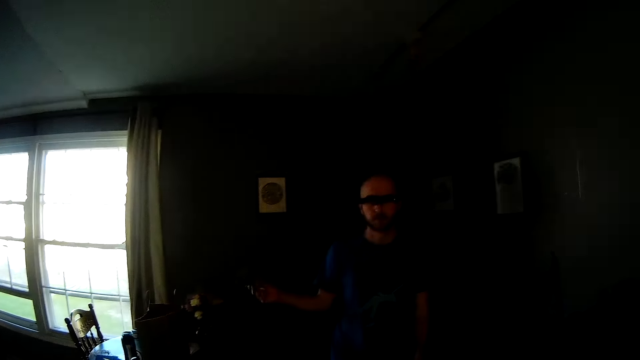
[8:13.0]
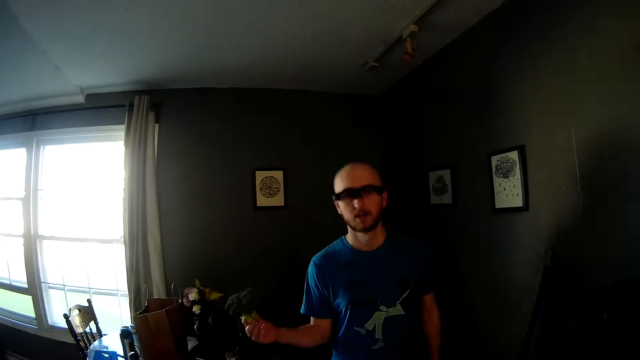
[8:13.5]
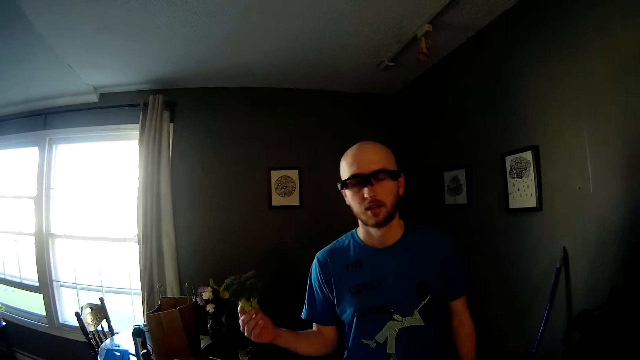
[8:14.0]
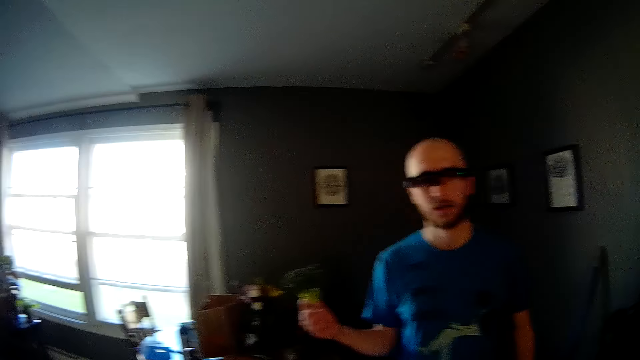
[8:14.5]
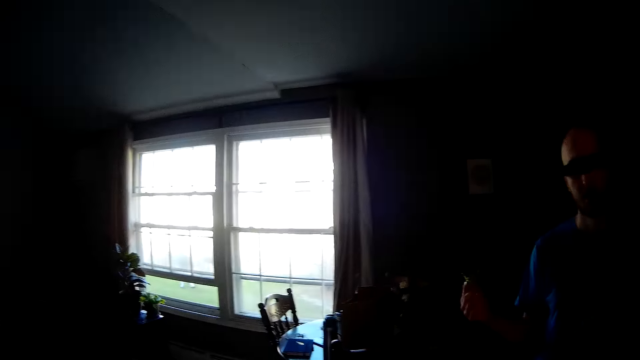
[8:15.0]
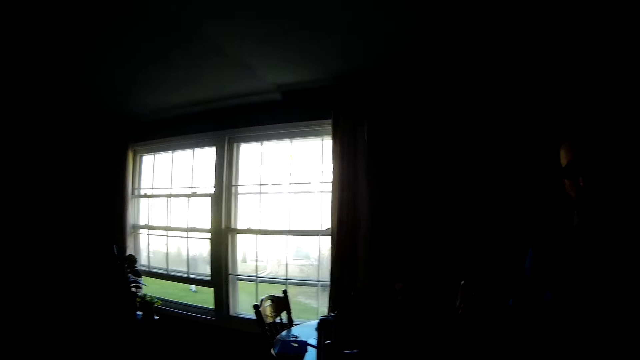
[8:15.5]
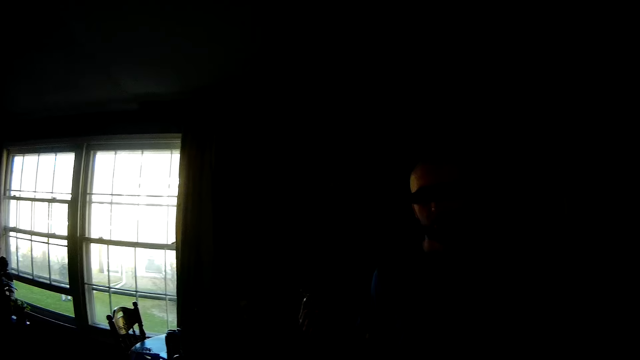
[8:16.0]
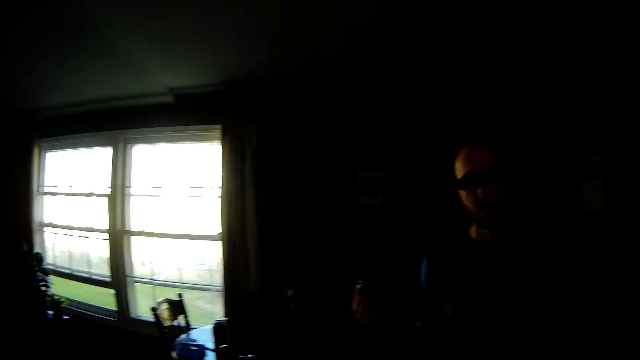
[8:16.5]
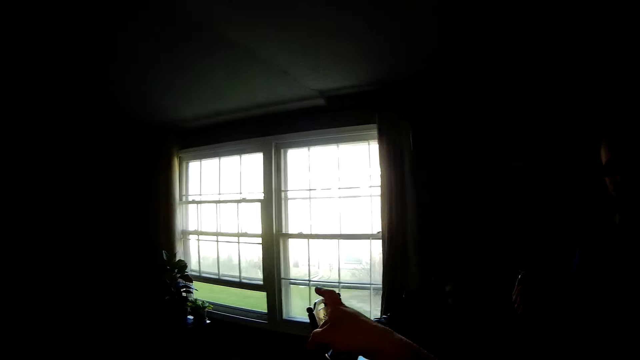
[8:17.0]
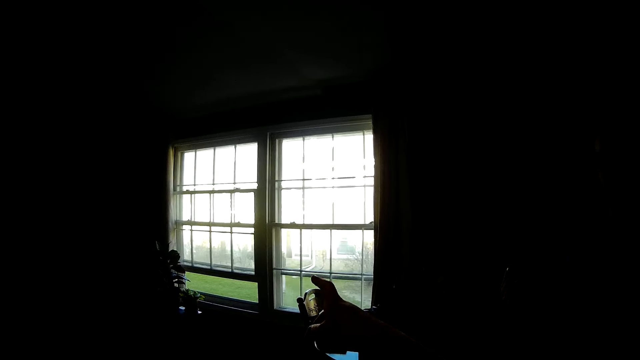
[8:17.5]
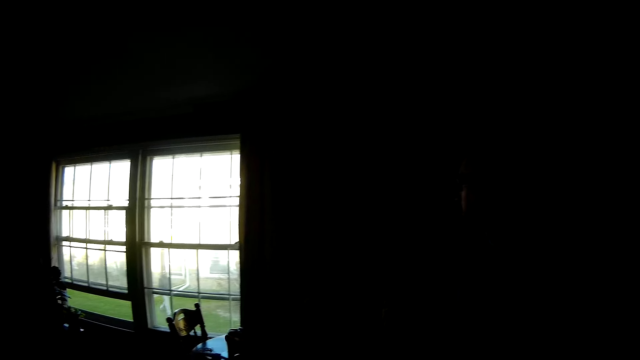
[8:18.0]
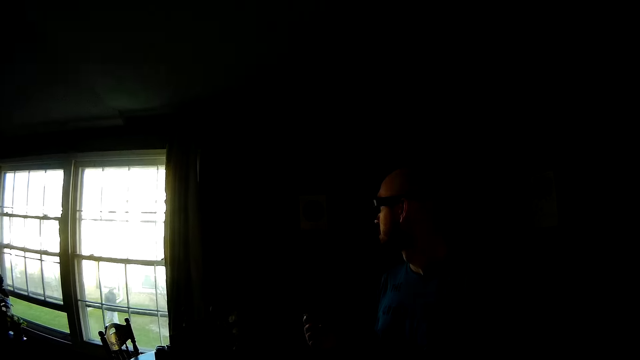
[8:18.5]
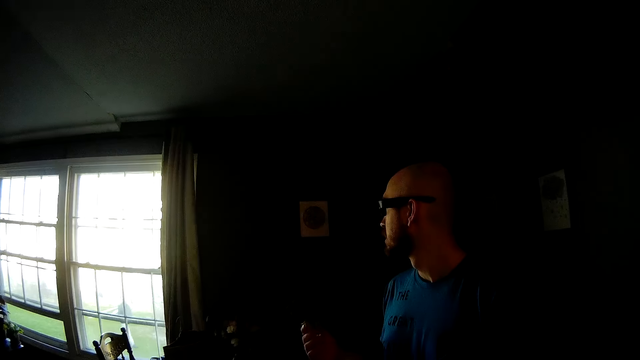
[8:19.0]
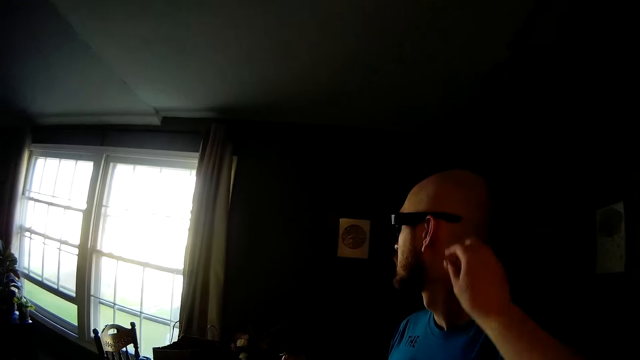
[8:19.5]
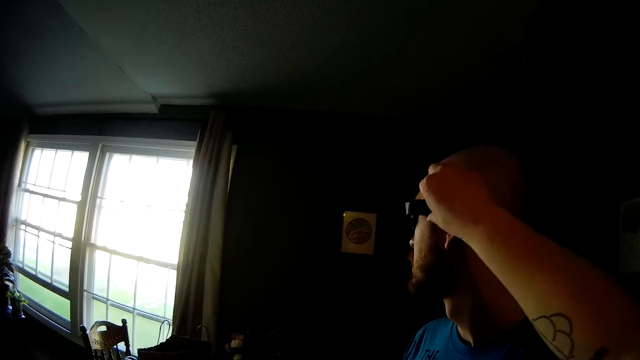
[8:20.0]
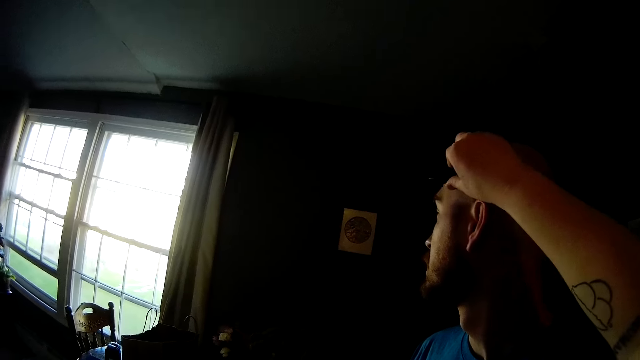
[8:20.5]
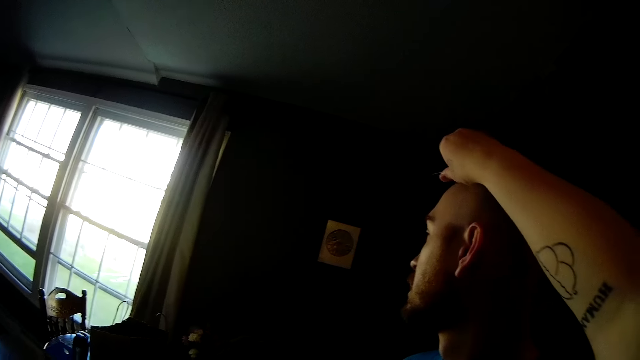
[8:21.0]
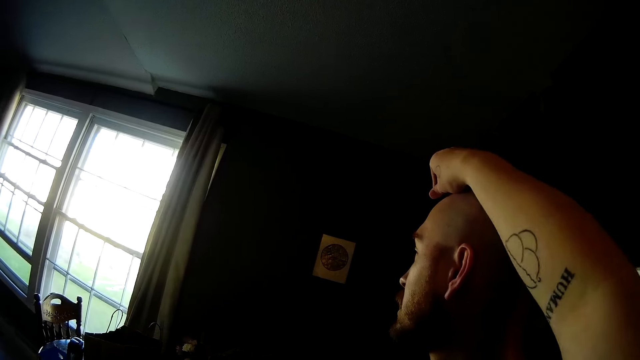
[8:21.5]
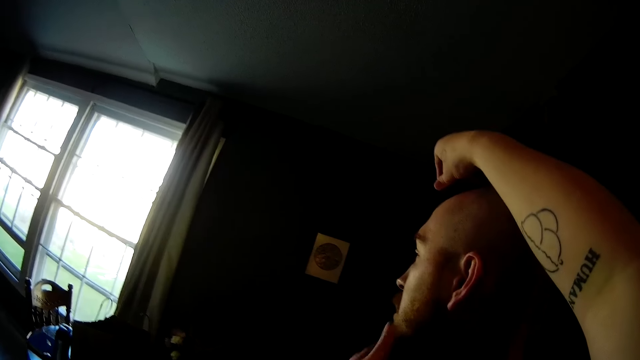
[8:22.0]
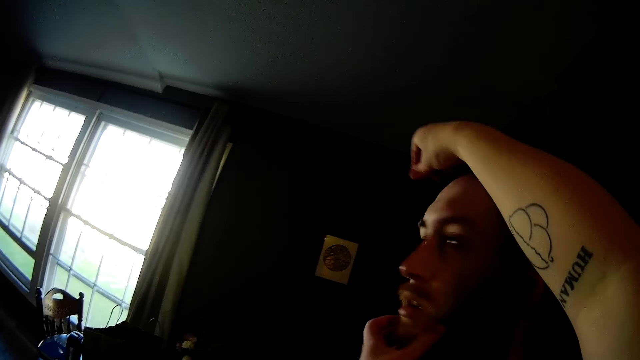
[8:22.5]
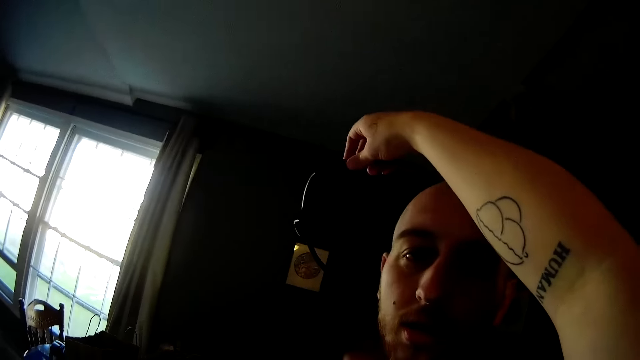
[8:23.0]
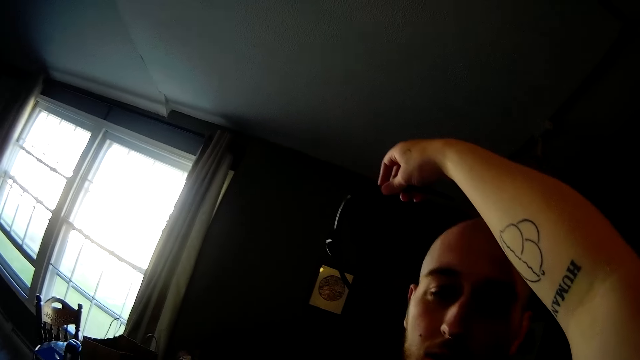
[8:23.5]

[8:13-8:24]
The man holds a bunch of broccoli in his right hand. The camera wearer points her right hand at a window in the kitchen. She removes the man's glasses with her right hand.

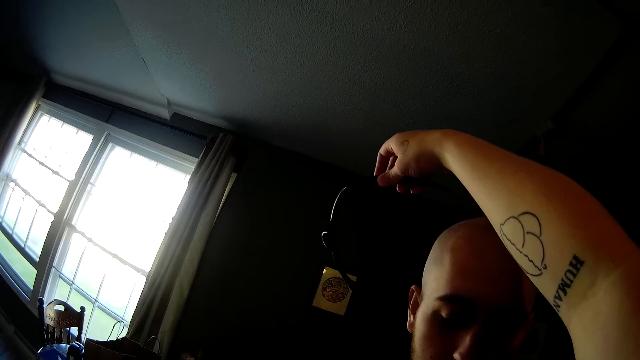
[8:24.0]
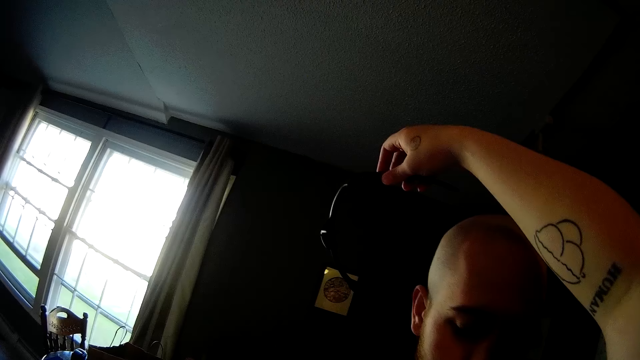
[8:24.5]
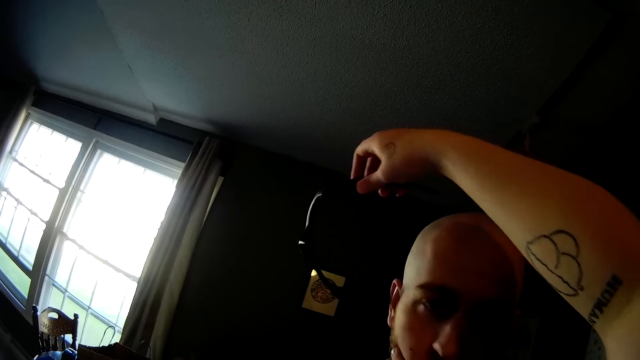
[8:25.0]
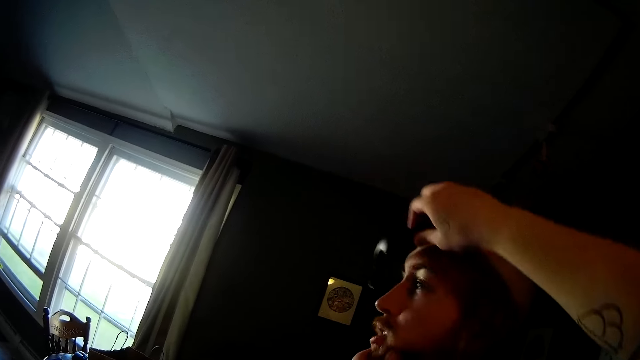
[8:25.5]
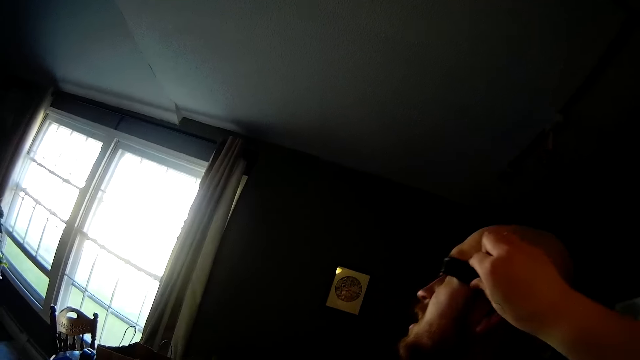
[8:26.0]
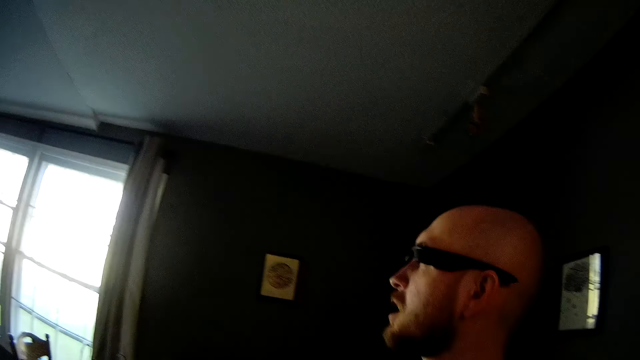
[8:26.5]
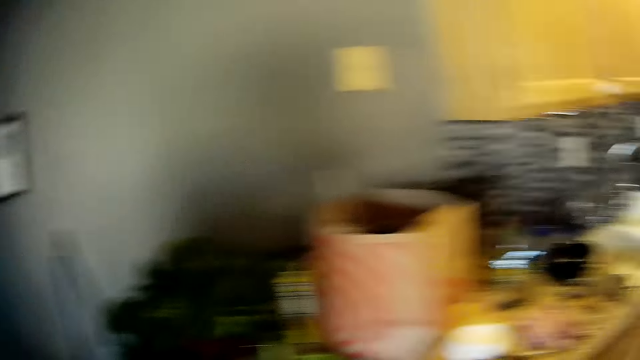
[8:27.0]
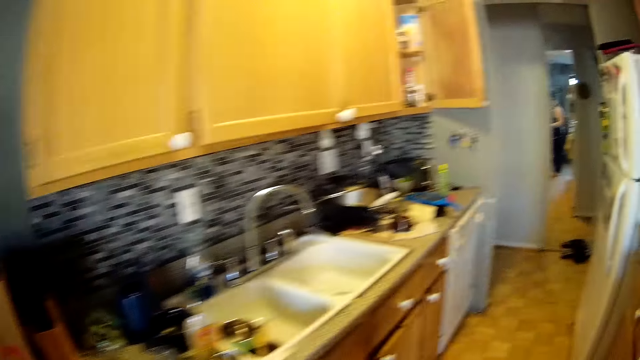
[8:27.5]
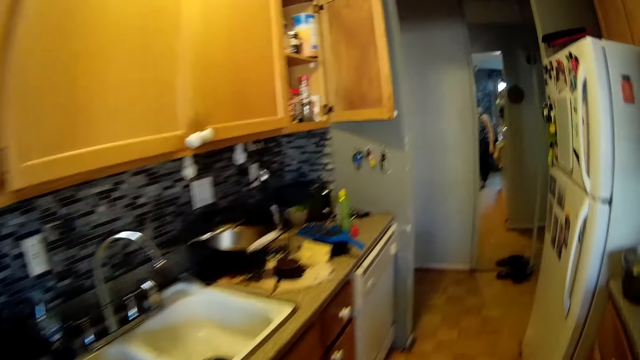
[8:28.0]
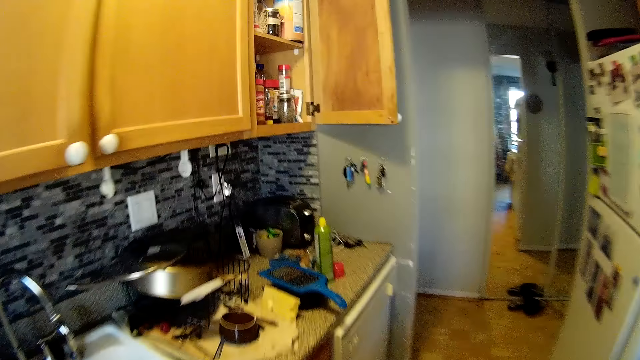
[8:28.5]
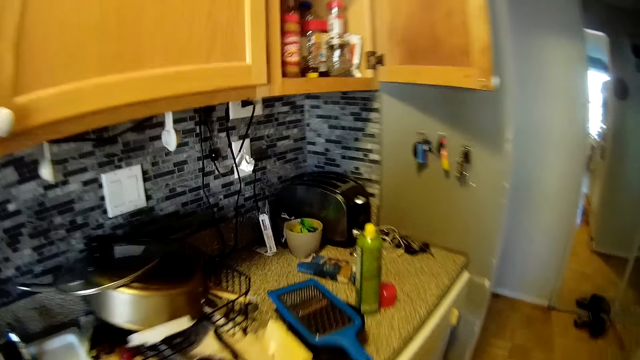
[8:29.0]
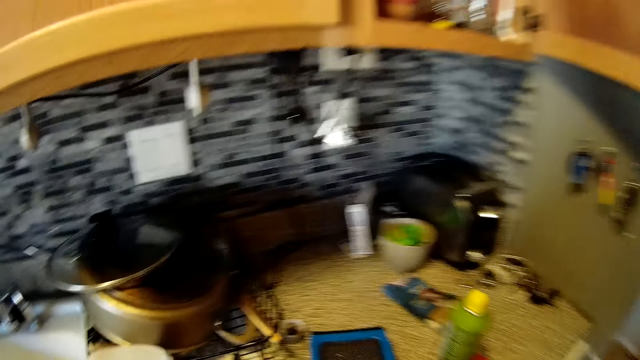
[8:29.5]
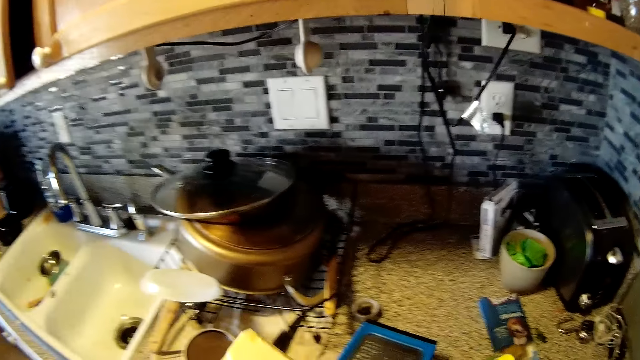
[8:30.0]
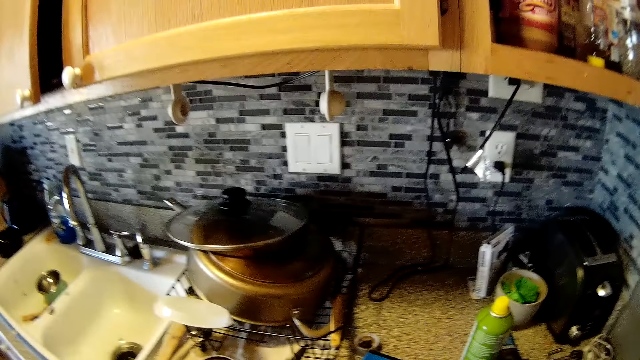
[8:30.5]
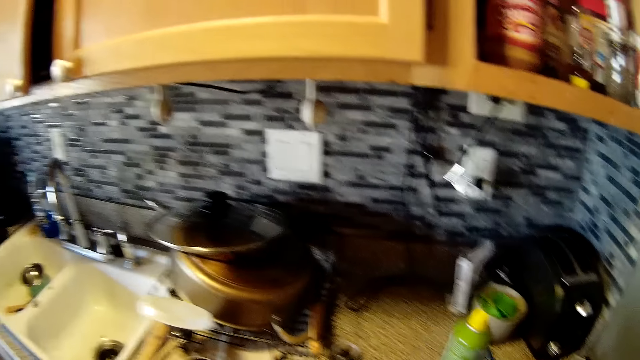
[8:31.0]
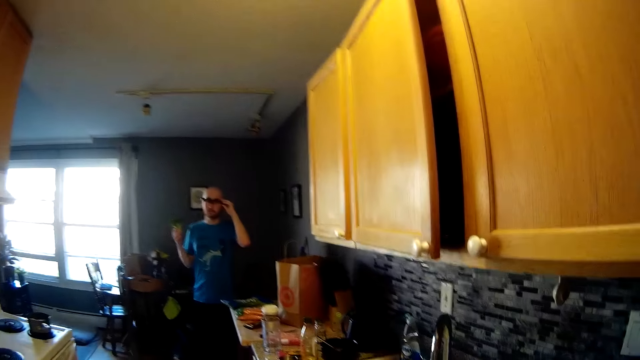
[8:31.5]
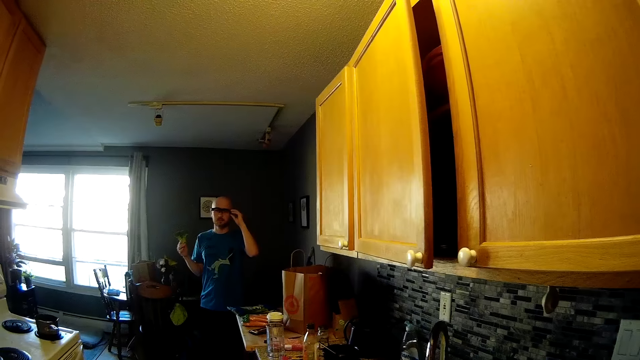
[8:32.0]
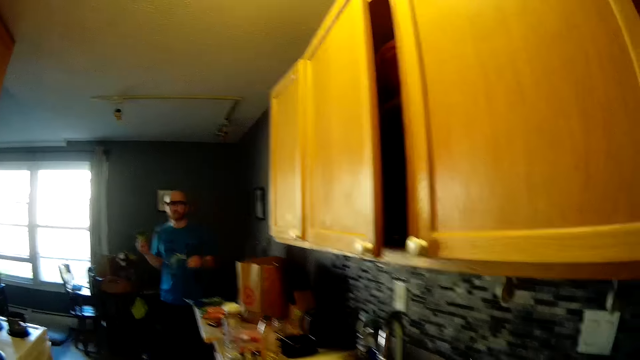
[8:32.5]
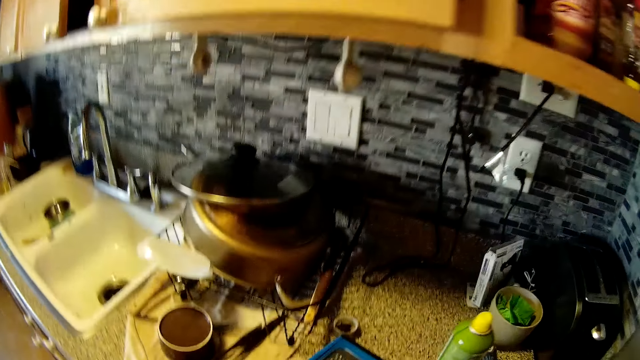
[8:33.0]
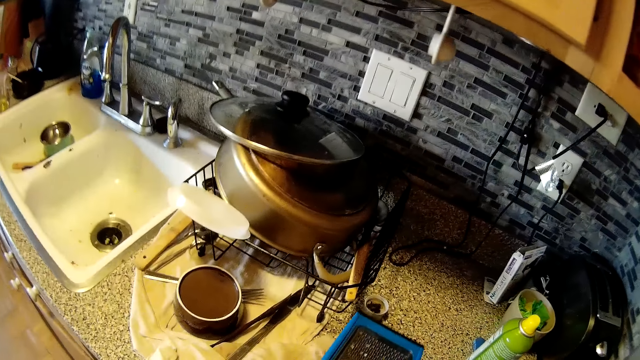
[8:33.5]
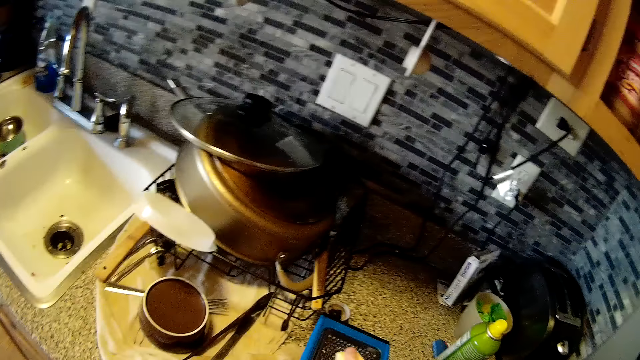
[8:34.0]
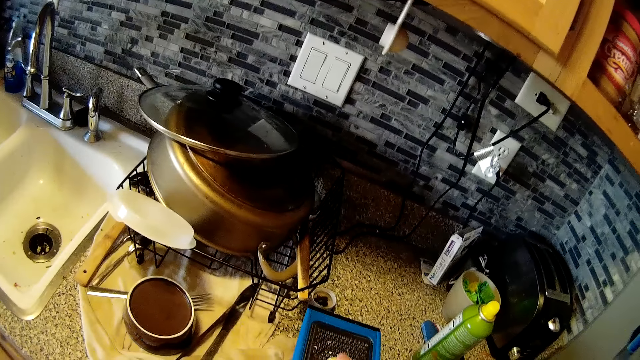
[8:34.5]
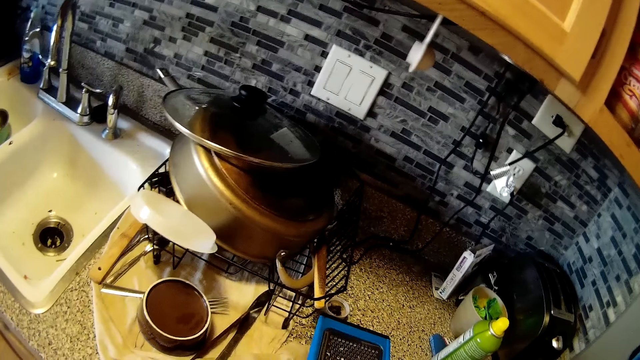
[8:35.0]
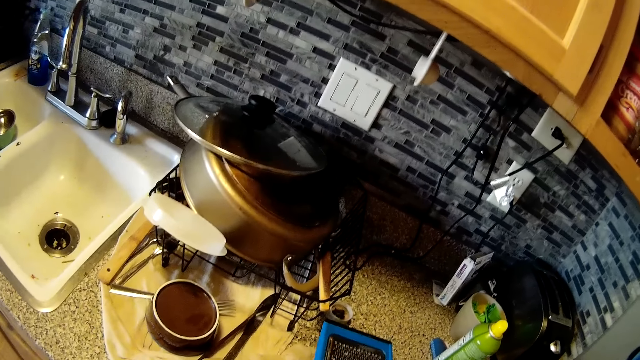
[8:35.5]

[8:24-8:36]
The camera wearer puts the man's glasses with her right hand. The man touches his sunglasses. The camera wearer walks around the kitchen, and picks the cheese from the tray on the counter top with her right hand. The man touches his glasses with his left hand. The camera wearer converses with the man. The man removes his left hand from his glasses.
